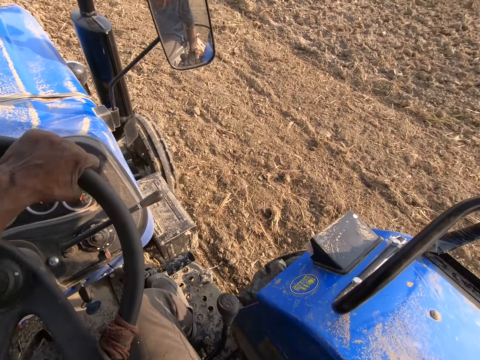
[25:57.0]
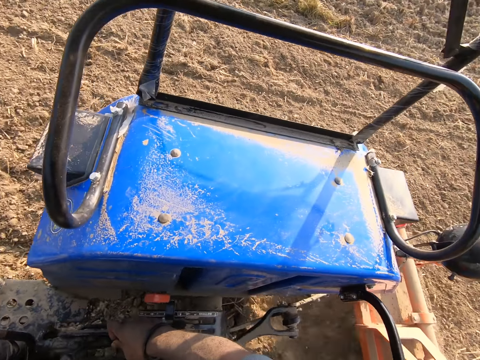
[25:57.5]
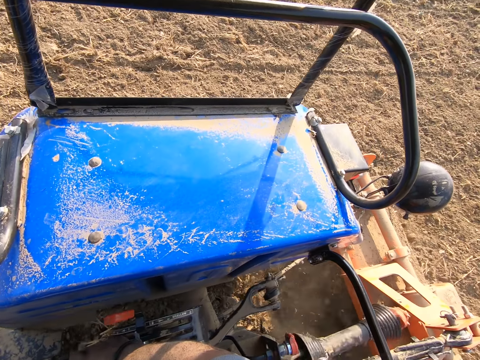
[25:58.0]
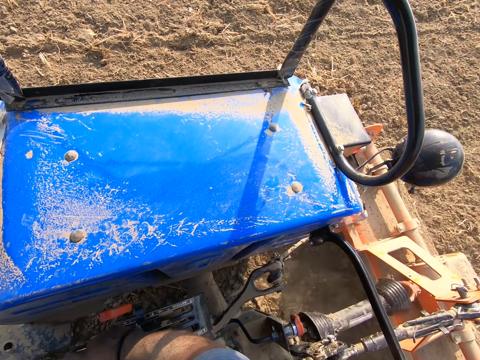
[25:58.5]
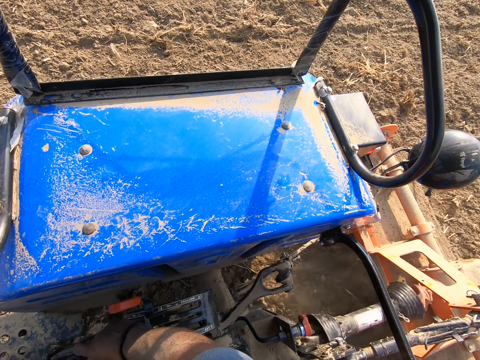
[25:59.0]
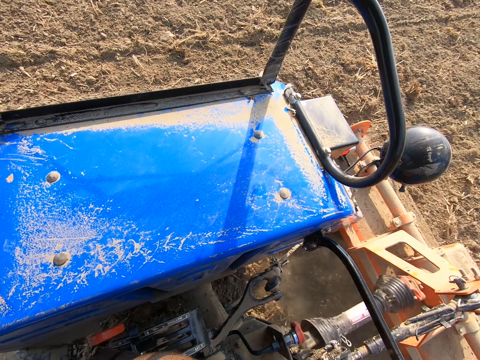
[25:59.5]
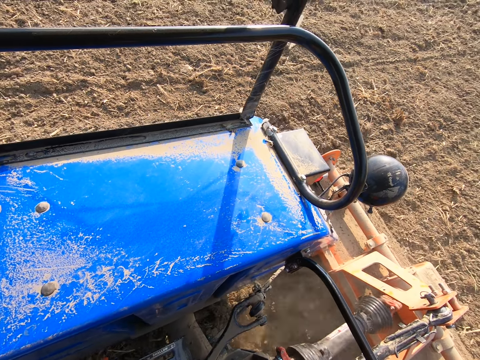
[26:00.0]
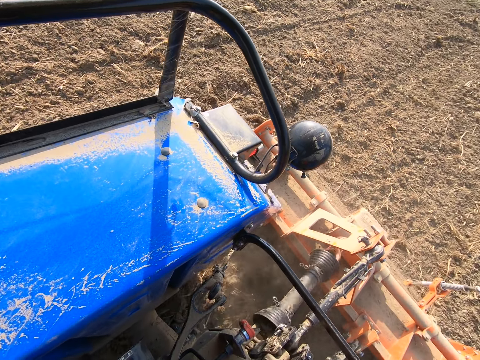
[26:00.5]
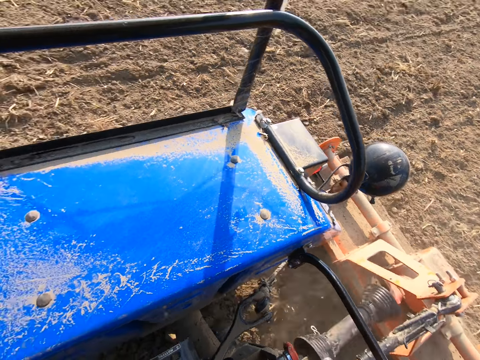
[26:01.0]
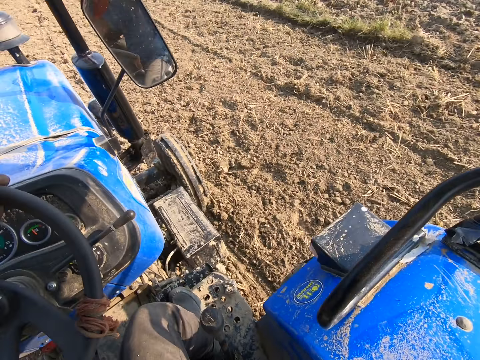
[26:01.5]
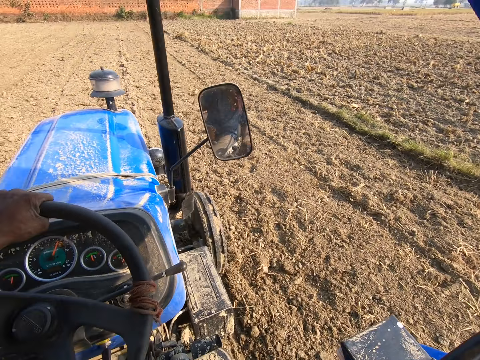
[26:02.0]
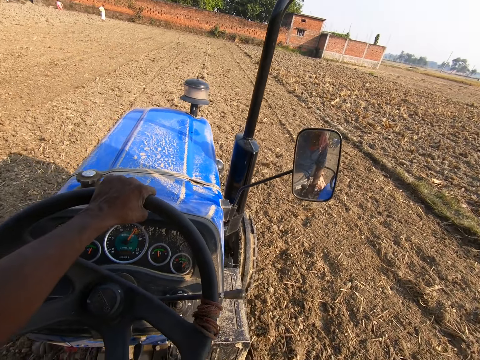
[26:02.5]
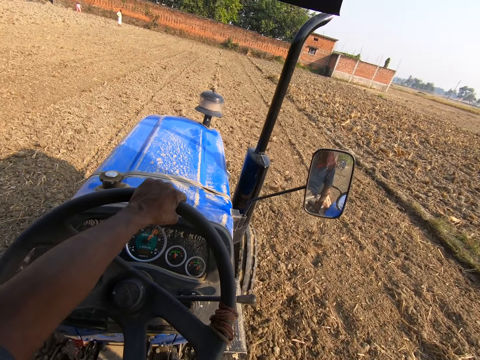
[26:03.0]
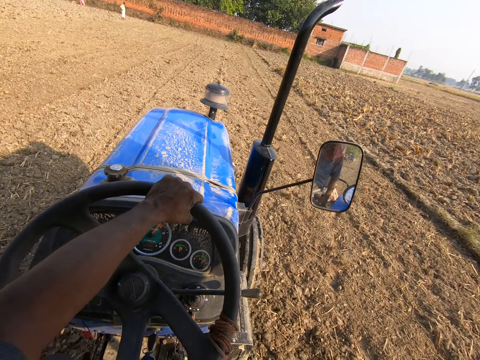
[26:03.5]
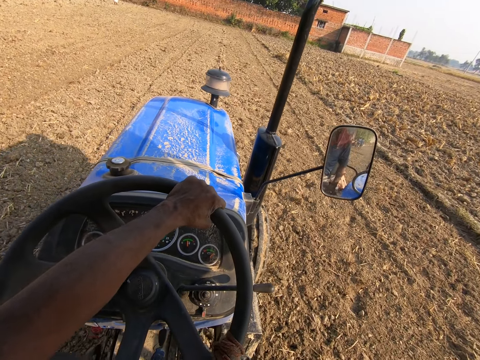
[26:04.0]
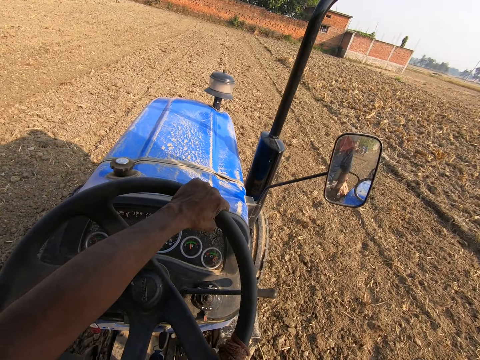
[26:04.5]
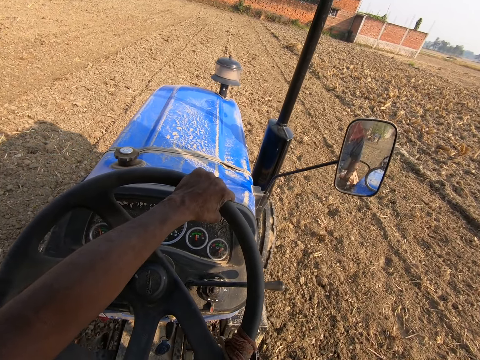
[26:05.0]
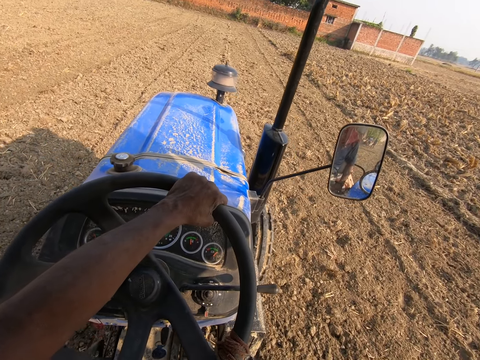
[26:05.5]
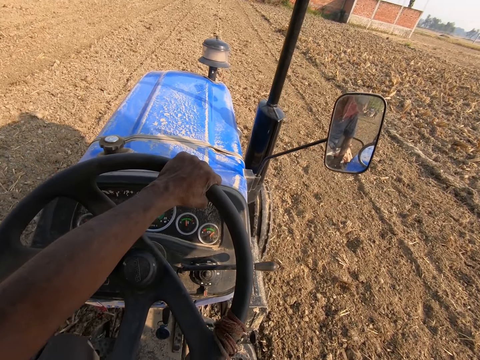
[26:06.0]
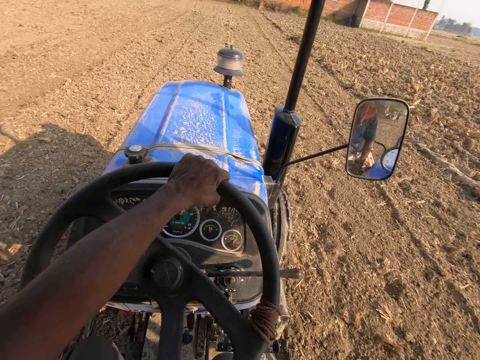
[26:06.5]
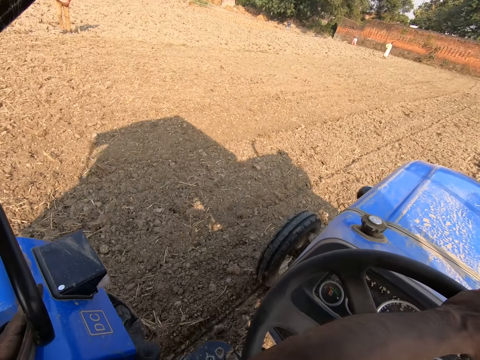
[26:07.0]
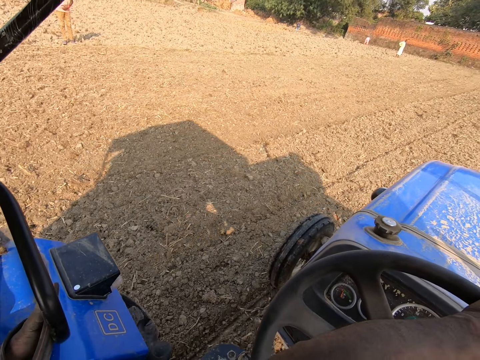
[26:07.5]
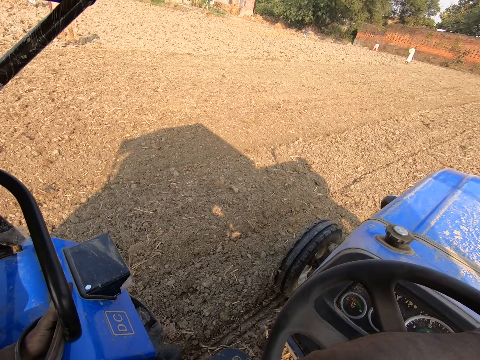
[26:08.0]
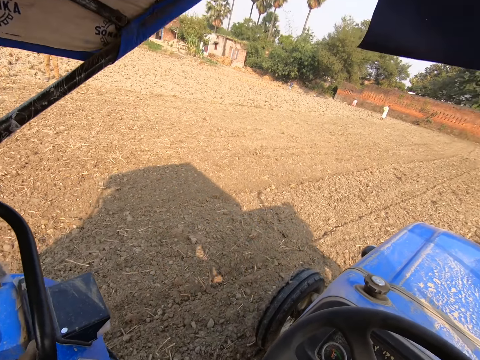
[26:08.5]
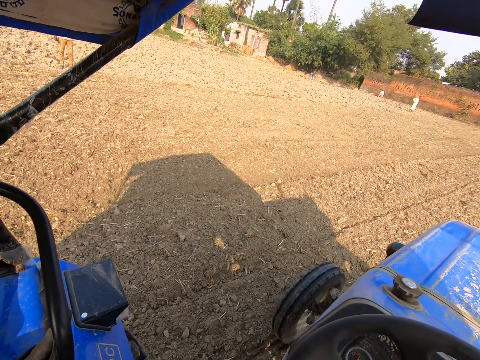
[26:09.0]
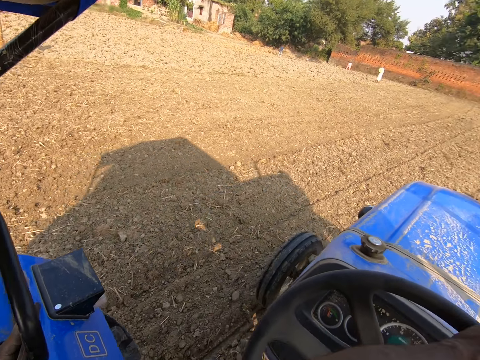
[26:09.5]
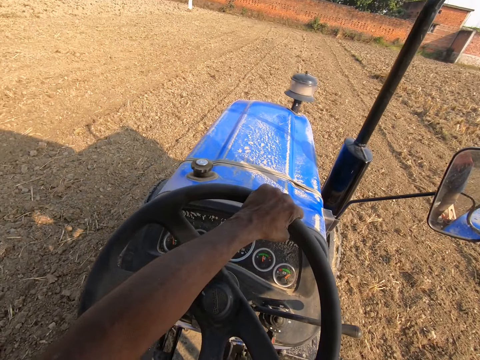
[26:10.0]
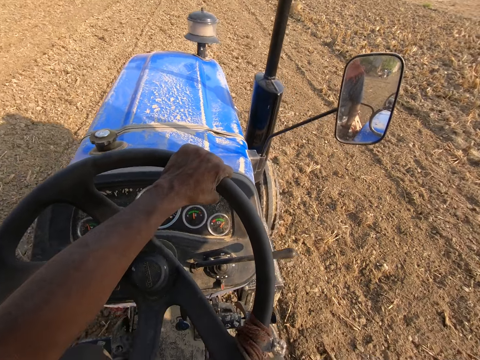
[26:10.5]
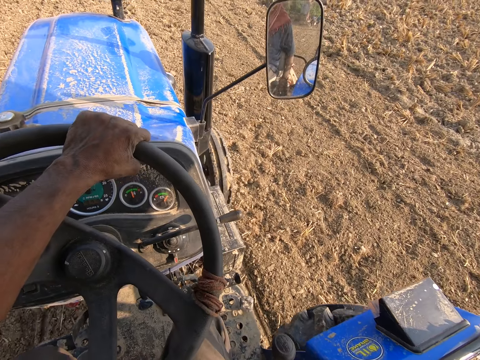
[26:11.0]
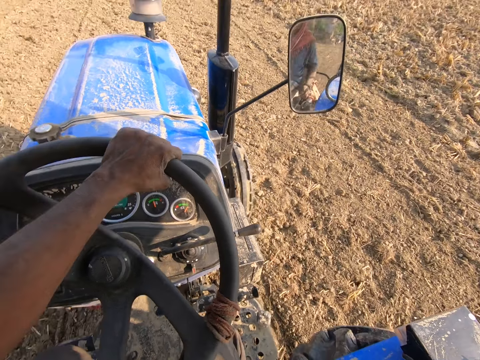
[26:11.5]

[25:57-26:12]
A person walks in the garden.

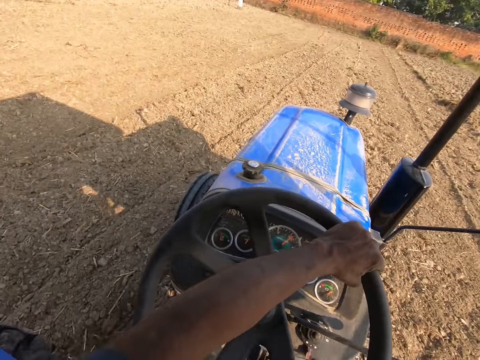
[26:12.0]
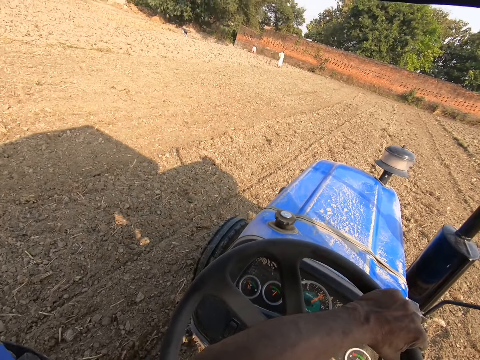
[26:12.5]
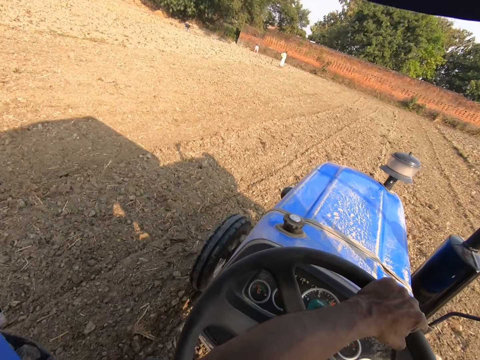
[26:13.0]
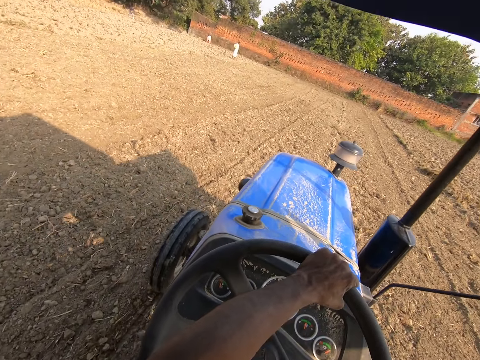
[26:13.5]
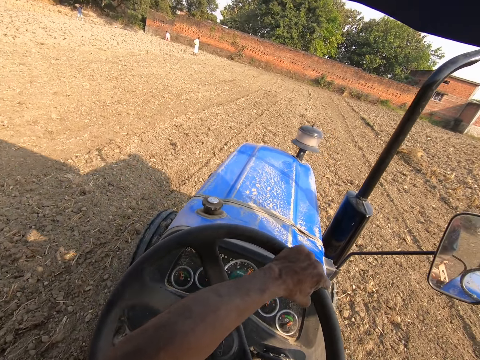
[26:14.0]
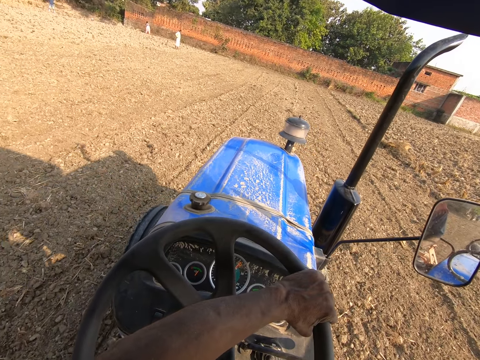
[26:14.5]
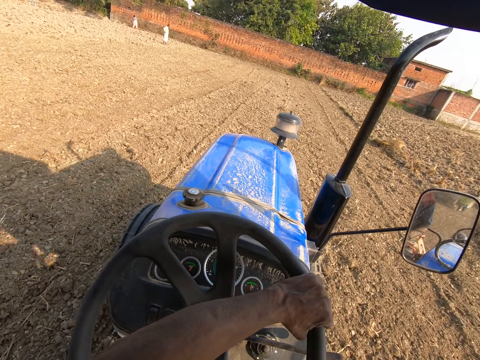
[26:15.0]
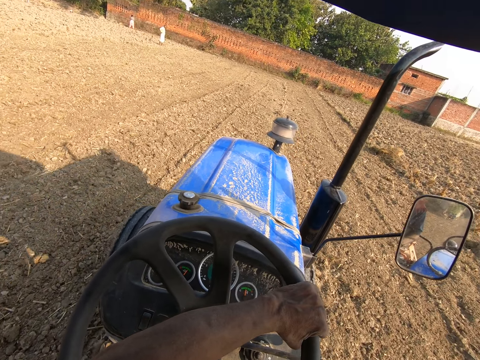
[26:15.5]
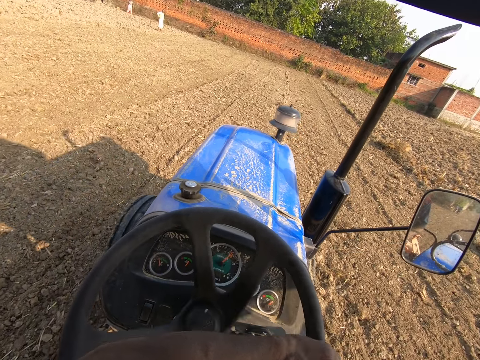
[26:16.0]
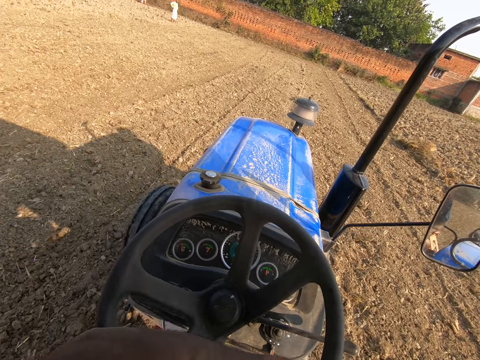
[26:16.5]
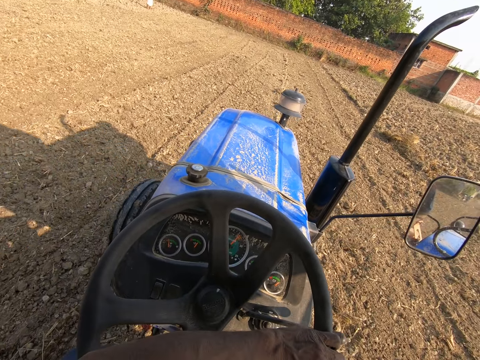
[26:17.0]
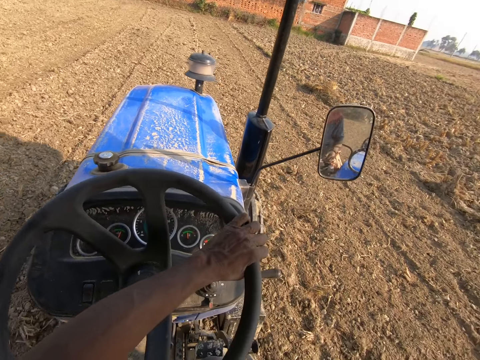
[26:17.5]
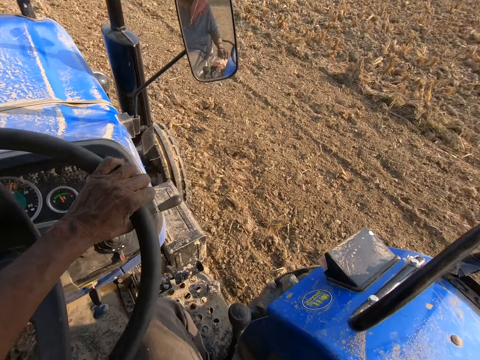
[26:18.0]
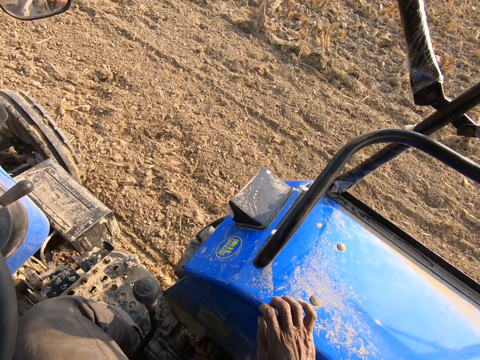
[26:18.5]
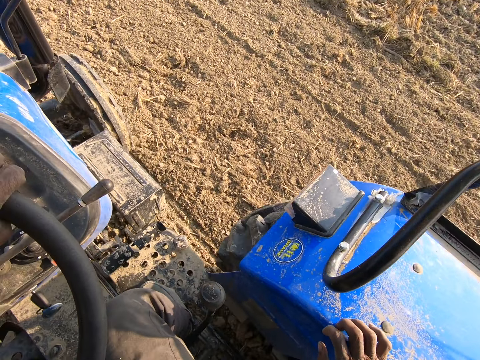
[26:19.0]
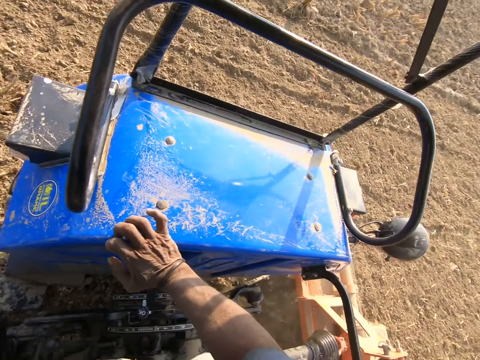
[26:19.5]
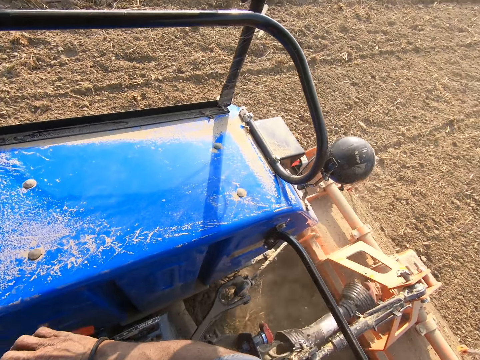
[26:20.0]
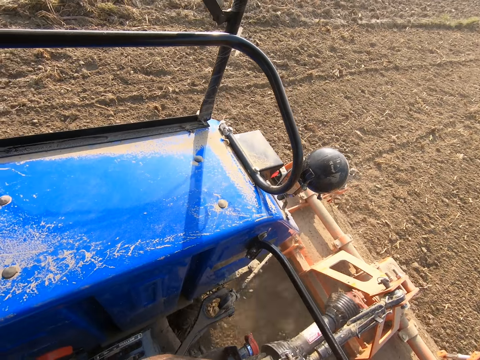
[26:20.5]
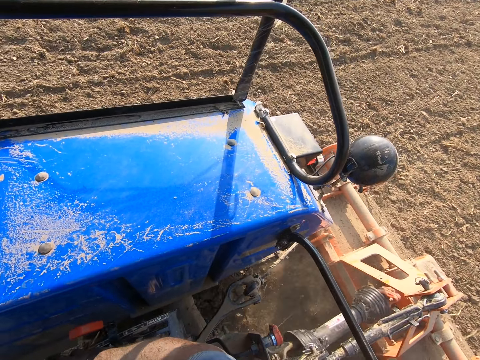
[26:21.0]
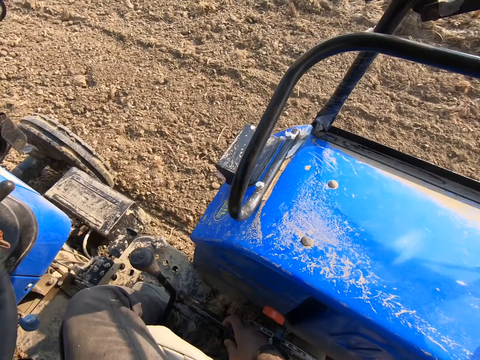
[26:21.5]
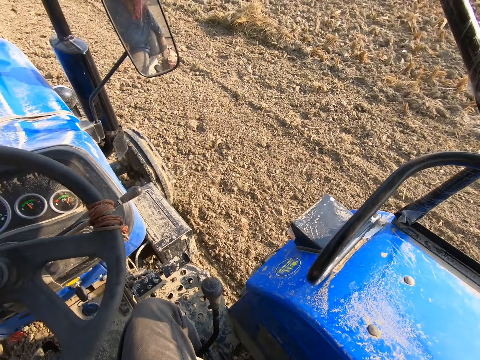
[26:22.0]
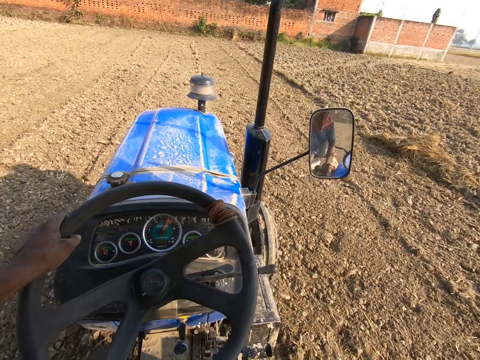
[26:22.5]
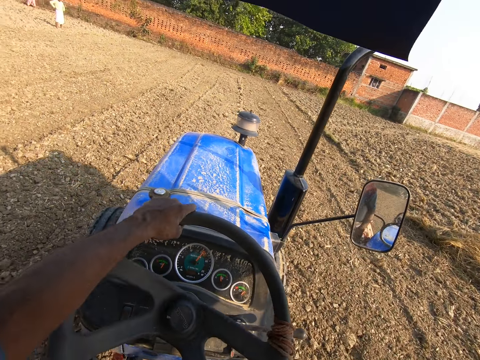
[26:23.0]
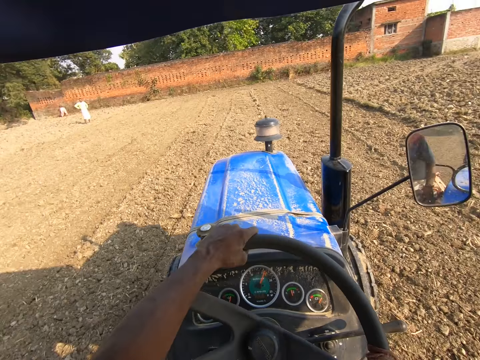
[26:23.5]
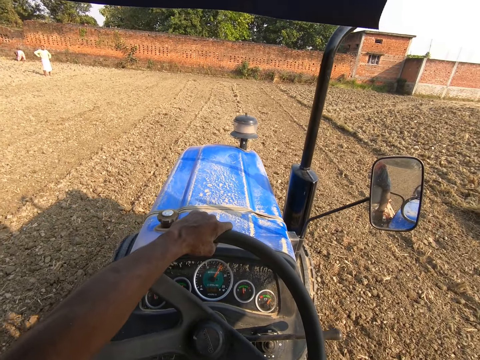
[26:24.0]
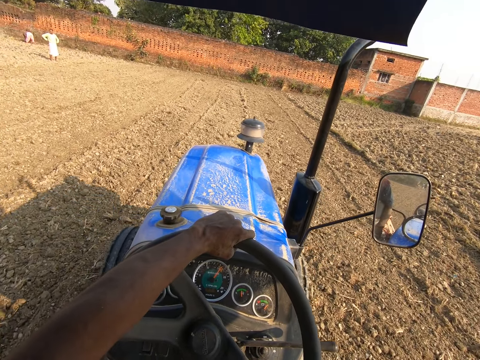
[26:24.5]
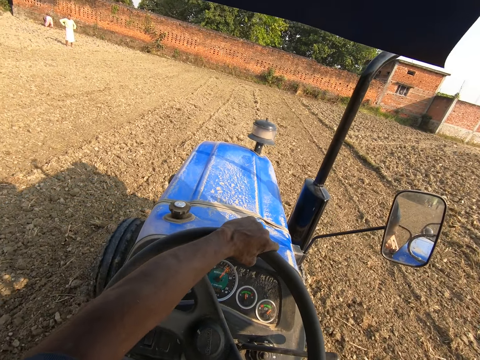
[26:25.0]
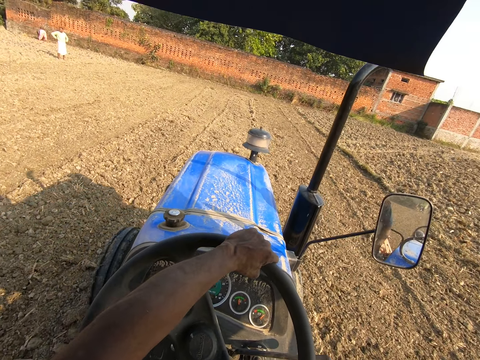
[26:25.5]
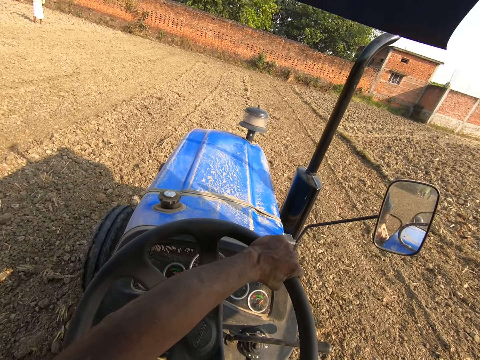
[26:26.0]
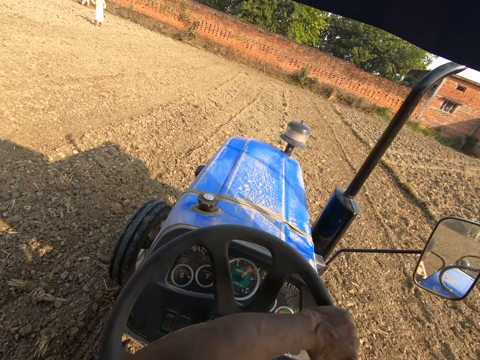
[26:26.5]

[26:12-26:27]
A person bends in the garden. Another person stands in the garden.
